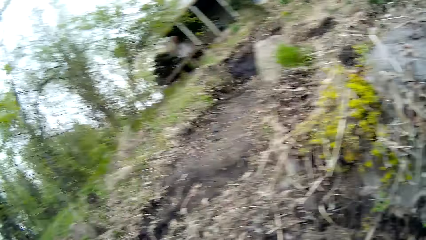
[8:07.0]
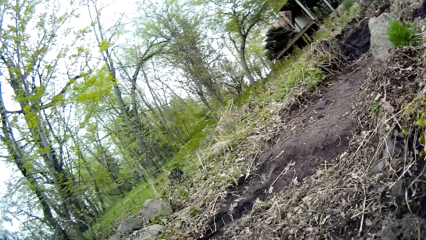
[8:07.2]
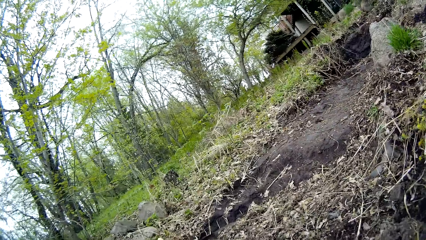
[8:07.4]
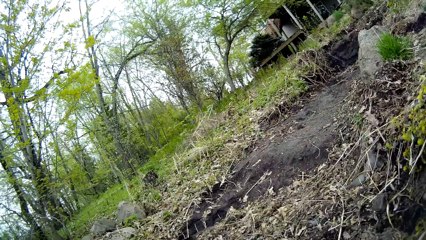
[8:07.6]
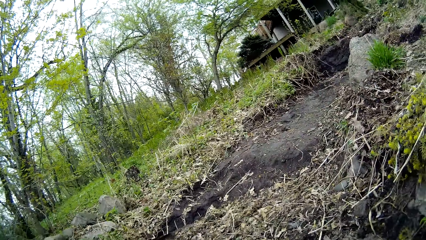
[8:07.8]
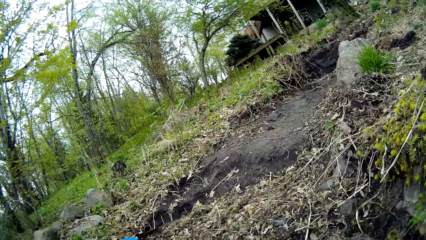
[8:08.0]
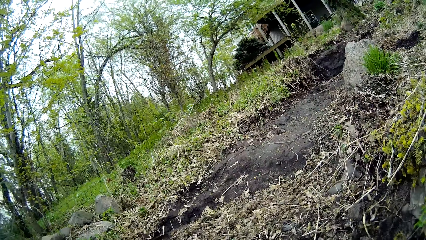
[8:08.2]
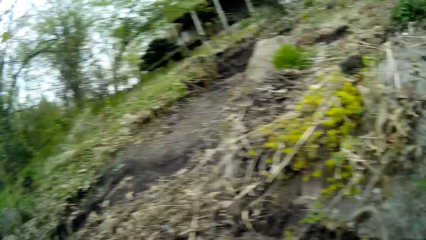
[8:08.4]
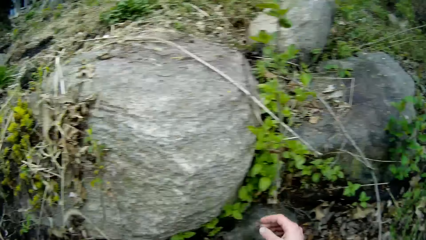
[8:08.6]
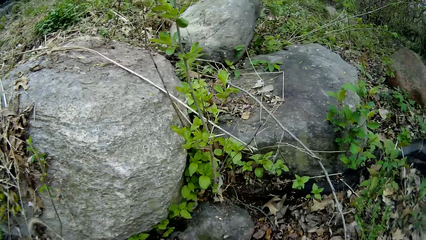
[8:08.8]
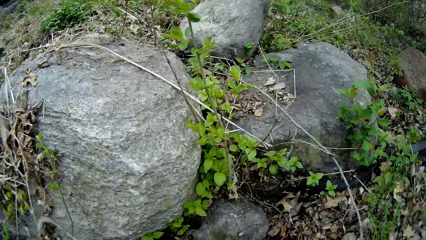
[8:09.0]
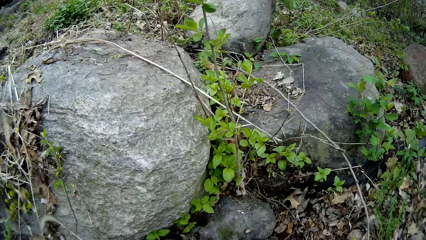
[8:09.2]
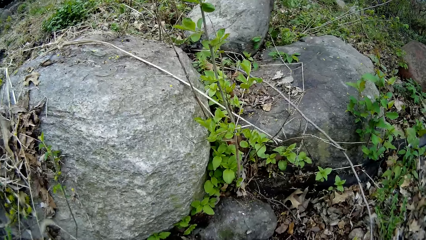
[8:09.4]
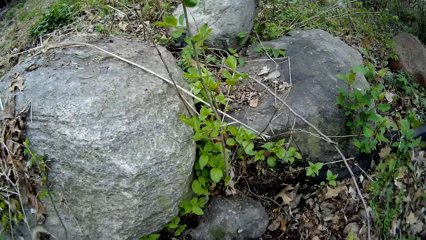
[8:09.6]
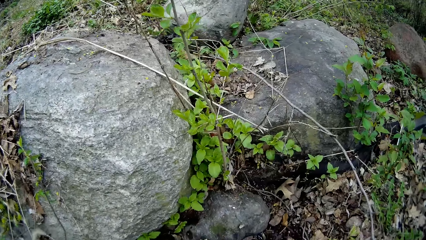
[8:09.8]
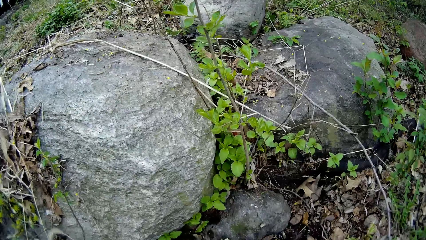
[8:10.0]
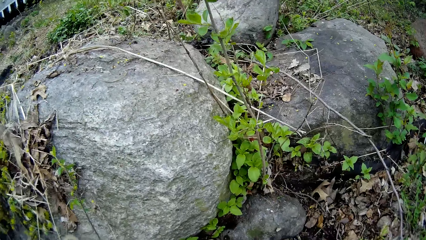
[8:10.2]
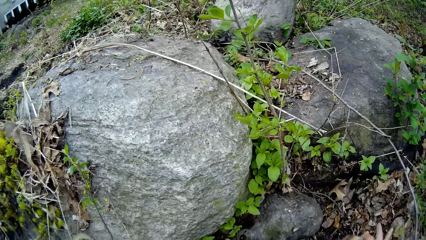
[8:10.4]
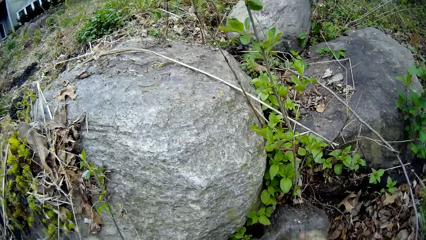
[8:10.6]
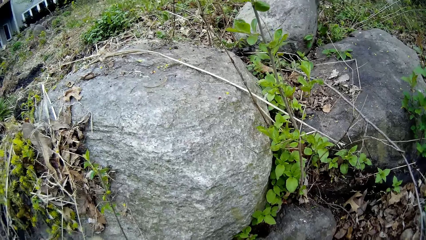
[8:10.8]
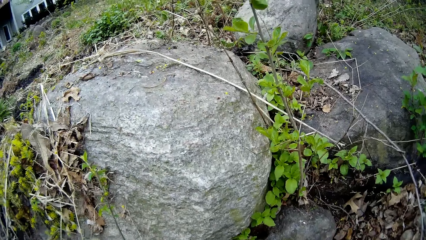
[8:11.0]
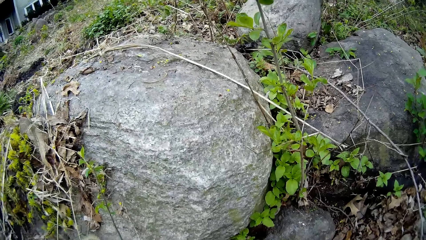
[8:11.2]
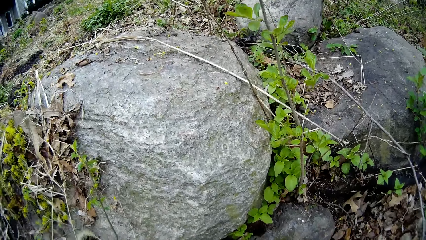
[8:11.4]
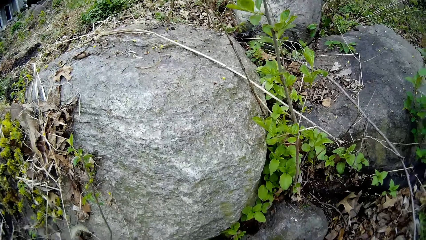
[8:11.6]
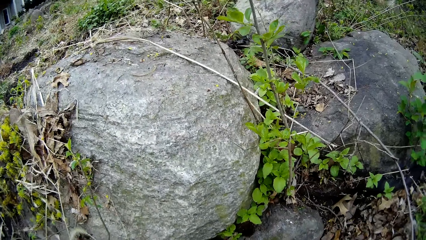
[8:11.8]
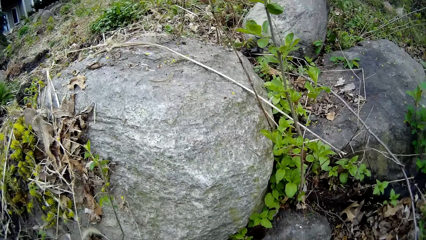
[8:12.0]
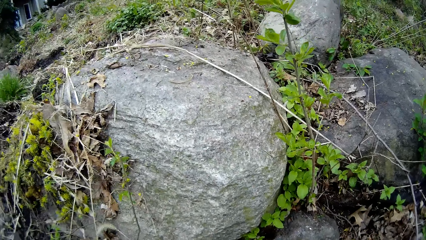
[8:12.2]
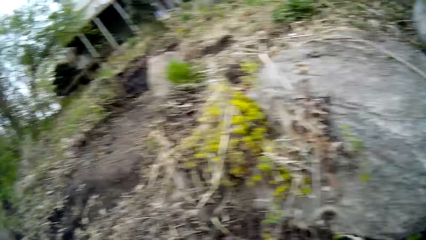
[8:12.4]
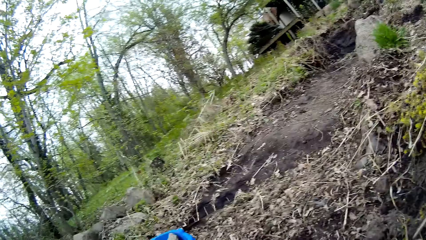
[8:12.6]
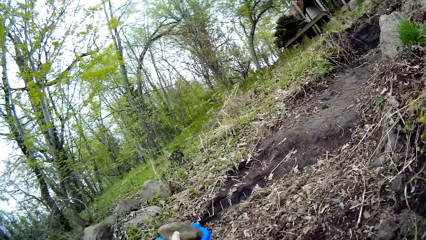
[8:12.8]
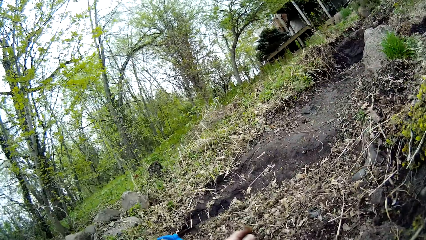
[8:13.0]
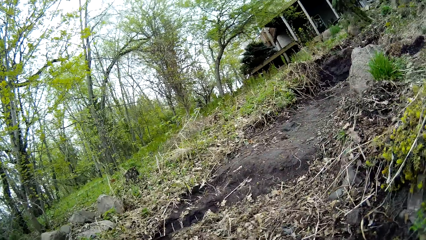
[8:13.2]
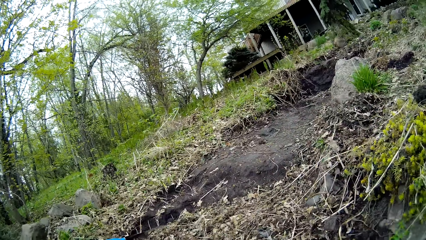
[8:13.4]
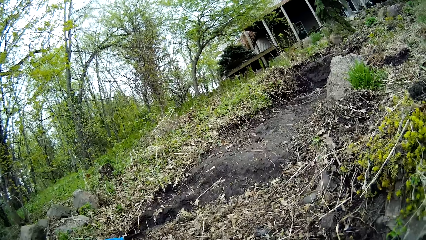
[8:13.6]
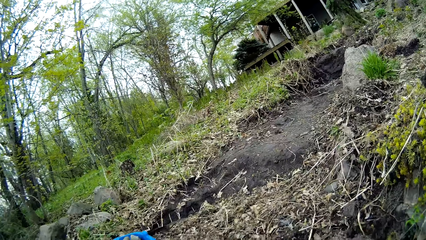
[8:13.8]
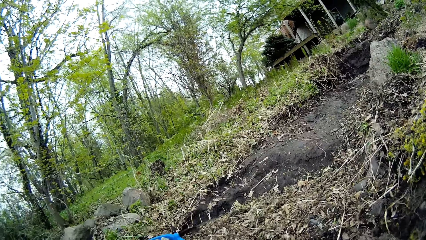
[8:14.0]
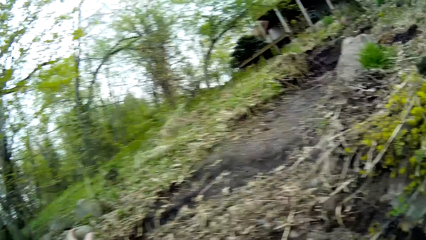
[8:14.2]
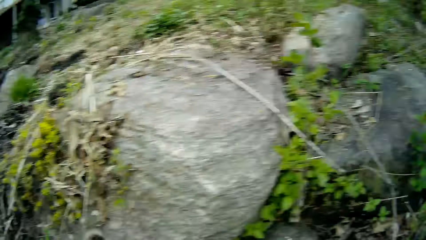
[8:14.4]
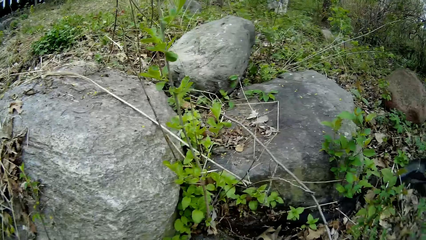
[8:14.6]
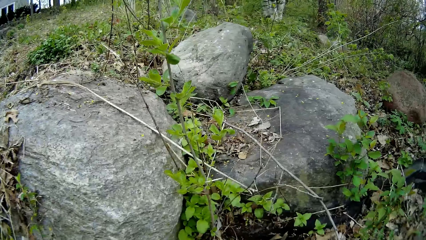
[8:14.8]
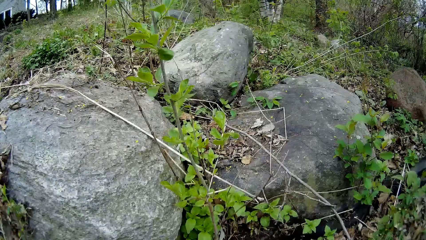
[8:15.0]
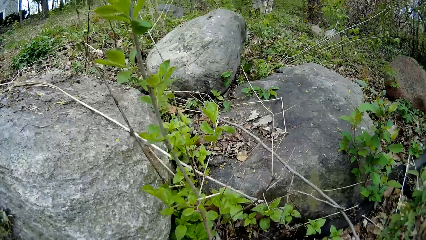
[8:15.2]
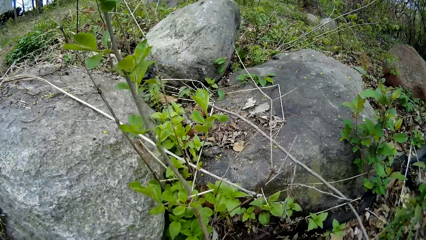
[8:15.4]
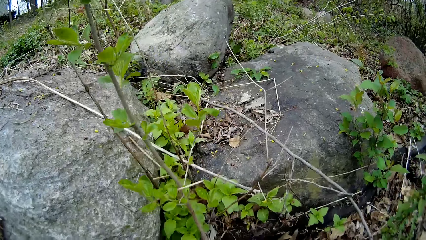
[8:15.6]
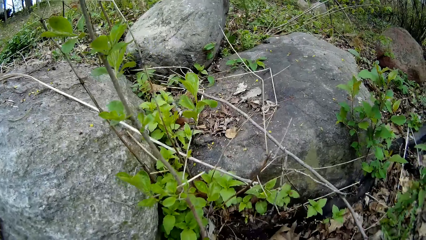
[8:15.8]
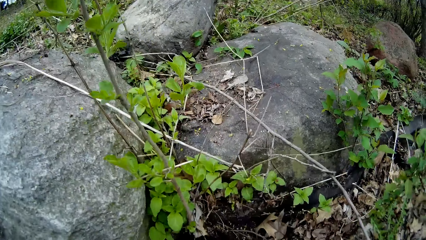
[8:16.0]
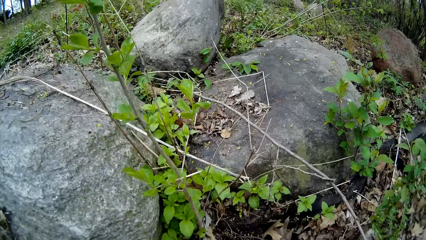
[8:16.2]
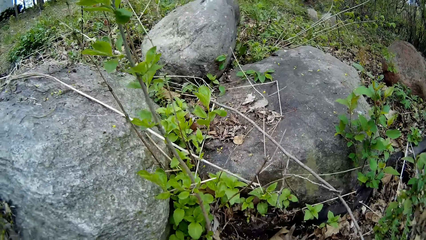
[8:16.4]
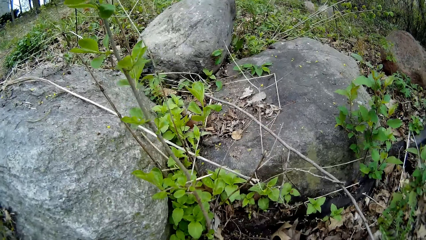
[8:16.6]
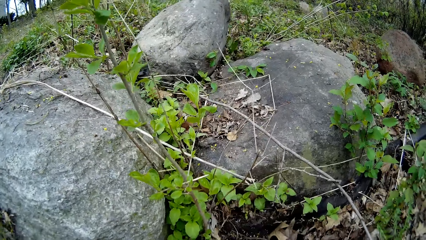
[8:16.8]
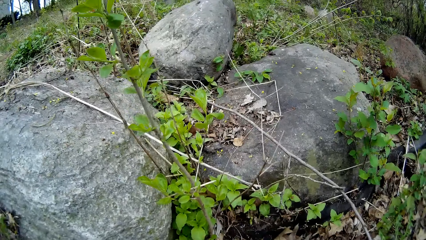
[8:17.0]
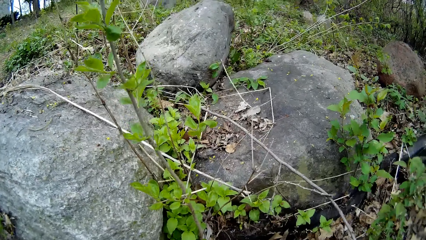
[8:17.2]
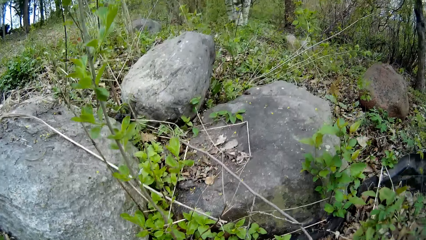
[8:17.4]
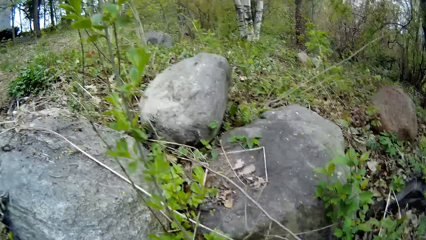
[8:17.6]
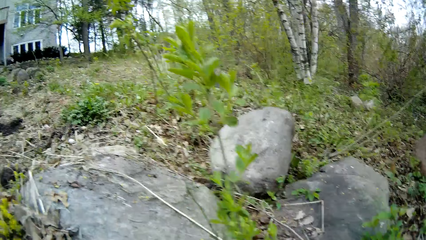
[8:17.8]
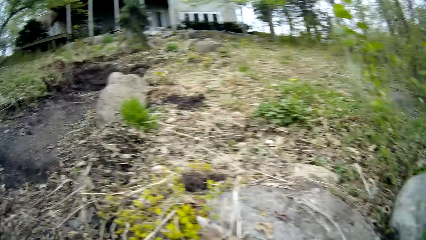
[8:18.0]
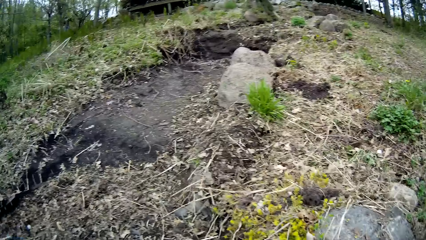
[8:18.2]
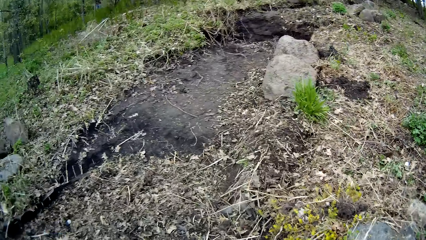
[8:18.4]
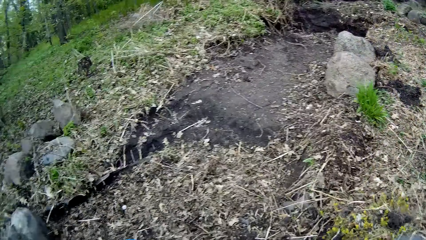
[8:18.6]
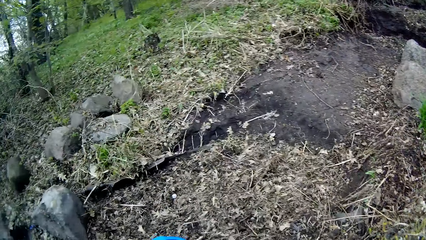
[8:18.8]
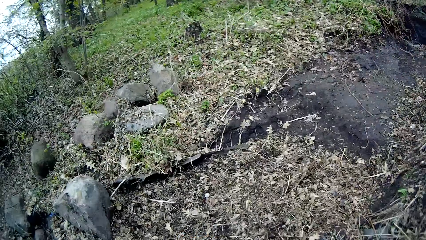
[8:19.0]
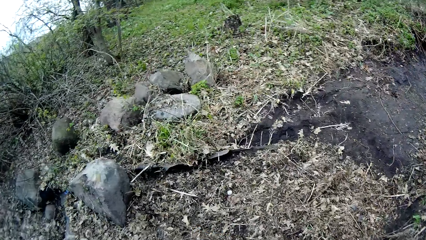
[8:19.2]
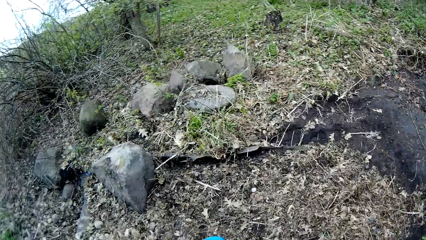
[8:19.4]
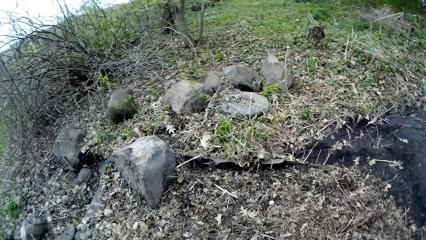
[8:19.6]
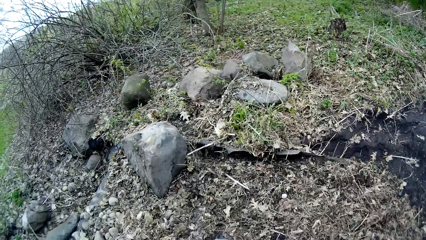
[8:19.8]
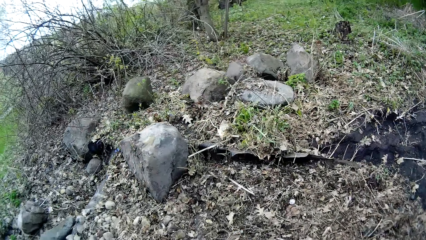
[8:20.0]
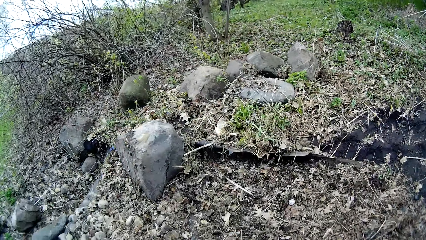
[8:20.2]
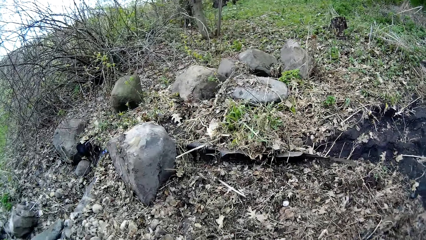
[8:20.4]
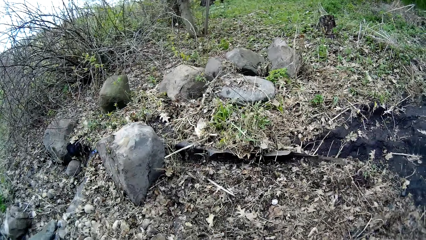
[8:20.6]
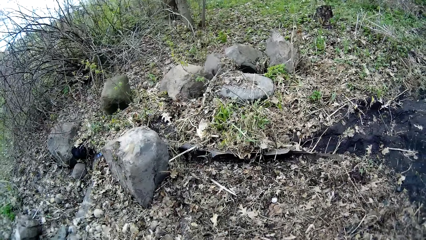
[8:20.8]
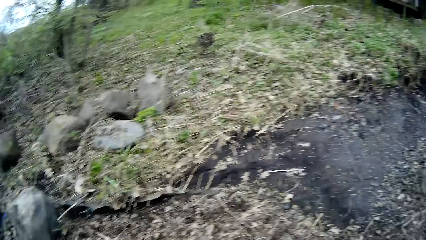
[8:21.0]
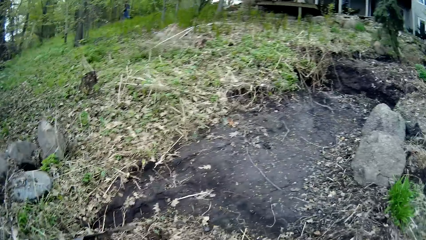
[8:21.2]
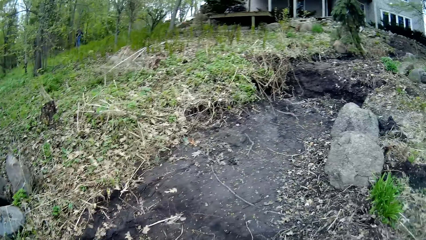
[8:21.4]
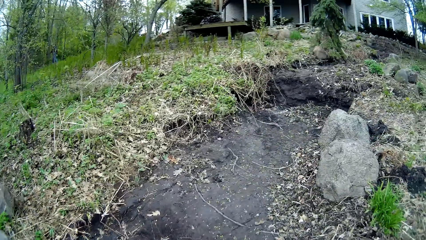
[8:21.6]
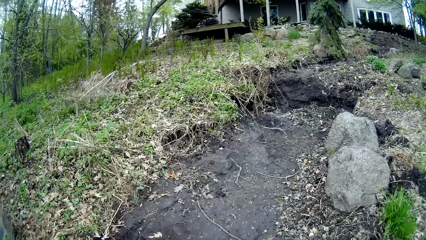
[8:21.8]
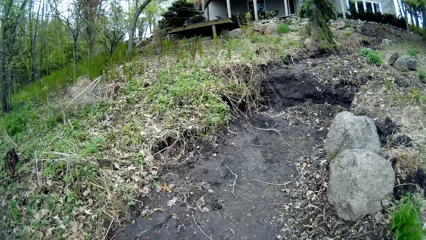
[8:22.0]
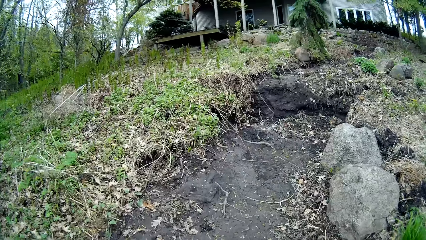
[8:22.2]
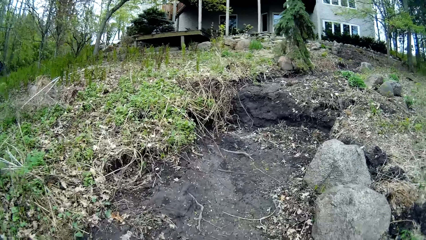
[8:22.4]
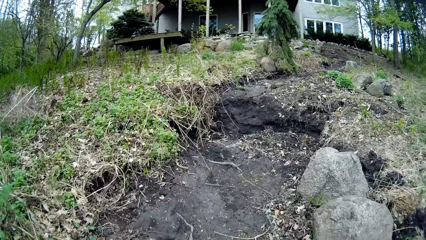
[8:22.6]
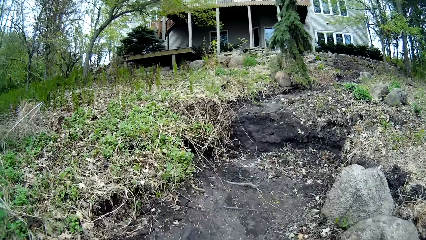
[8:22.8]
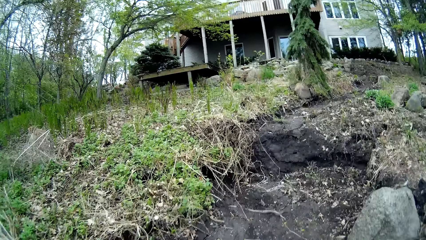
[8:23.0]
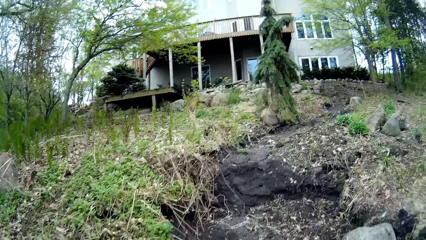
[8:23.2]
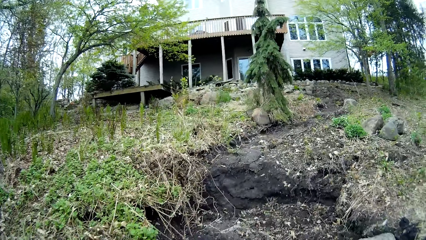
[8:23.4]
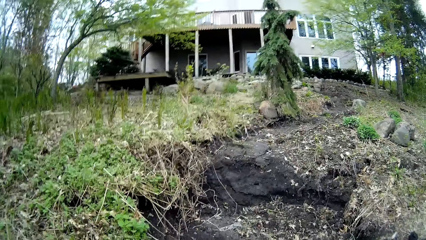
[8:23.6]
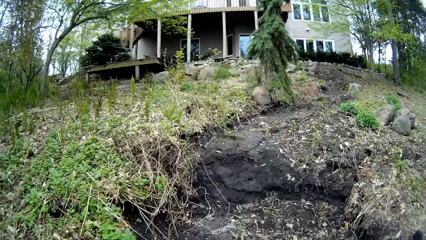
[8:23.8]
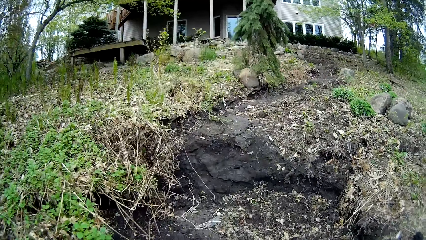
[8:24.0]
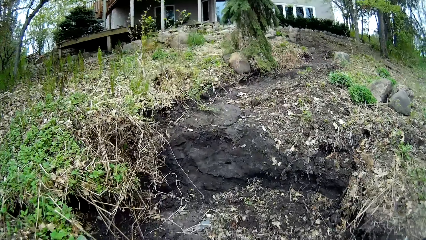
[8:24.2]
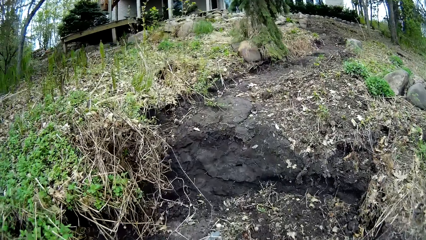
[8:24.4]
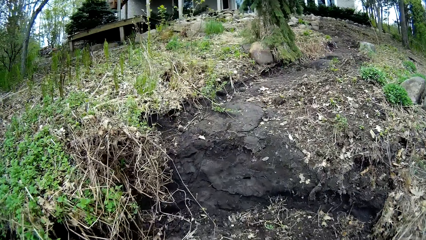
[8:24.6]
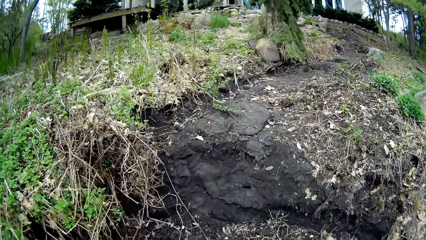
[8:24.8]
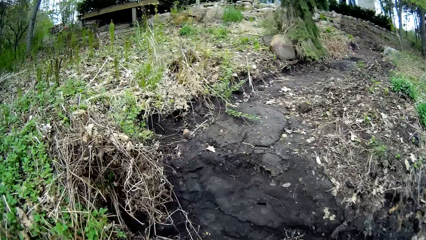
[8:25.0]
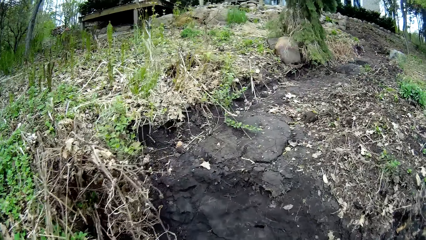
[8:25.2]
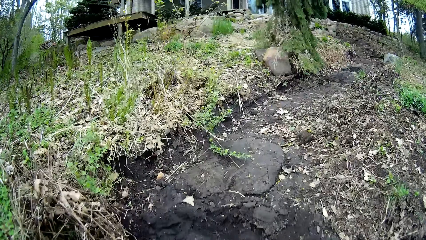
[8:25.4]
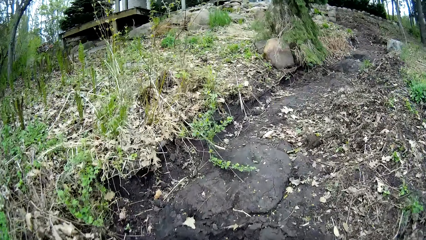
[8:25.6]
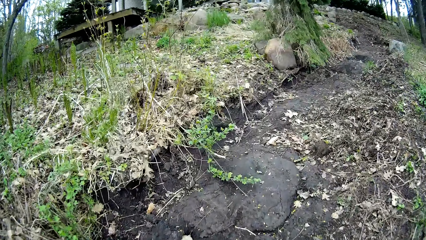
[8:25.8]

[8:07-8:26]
The camera wearer picks a stone from the lawn with her right hand. She throws the stone into the bucket with her left hand. She walks to the shrub from the end of the pathway.
